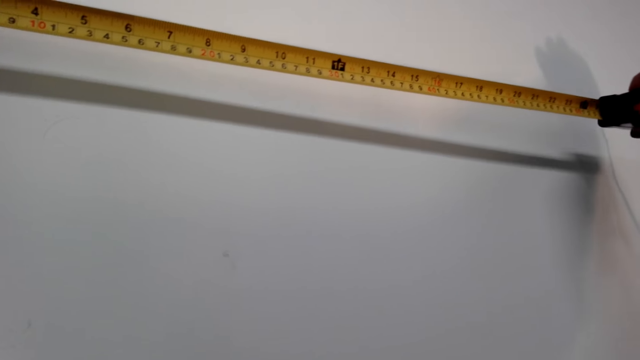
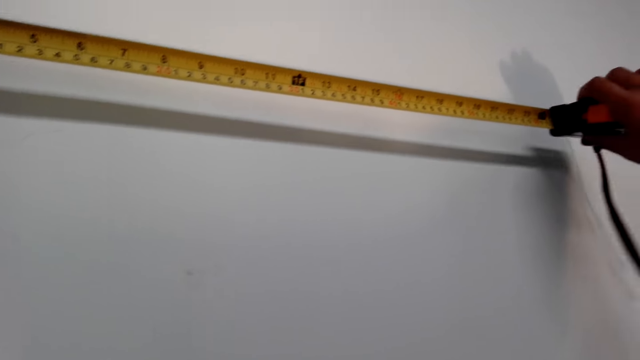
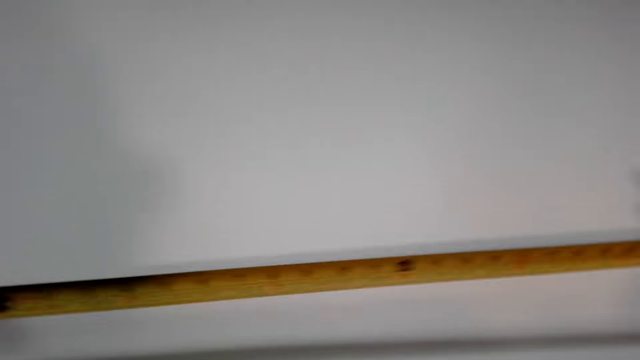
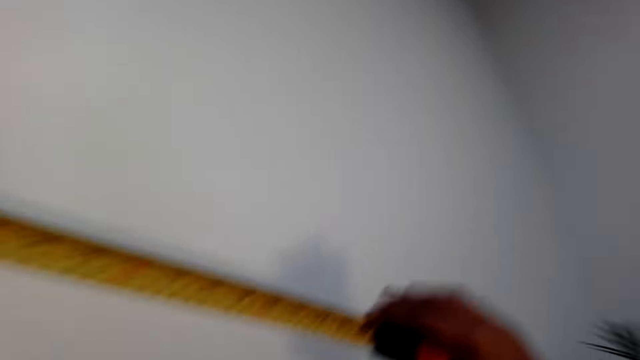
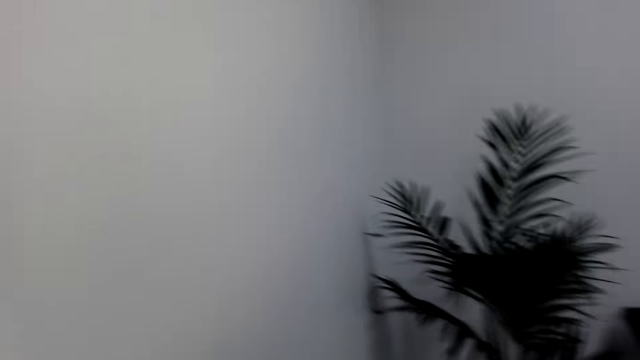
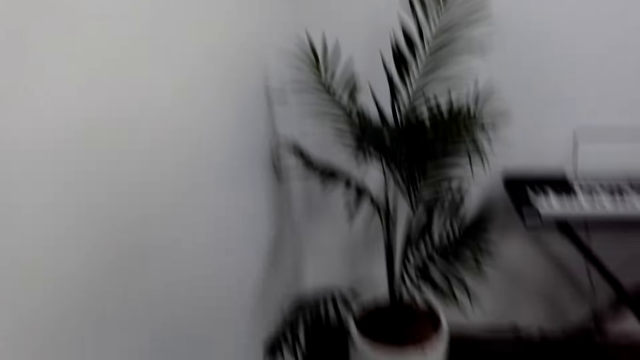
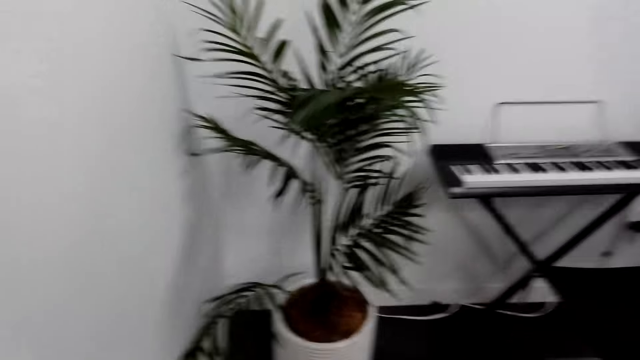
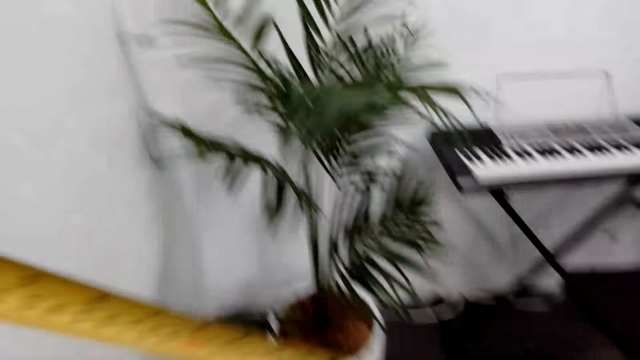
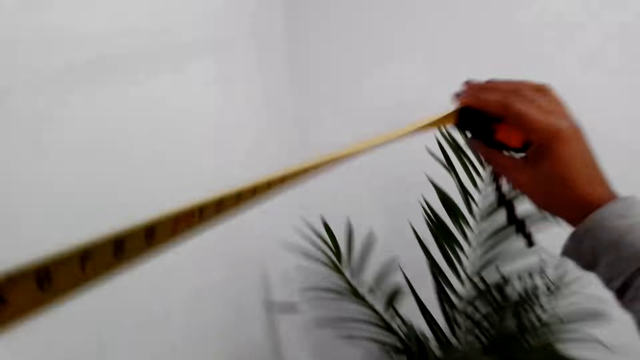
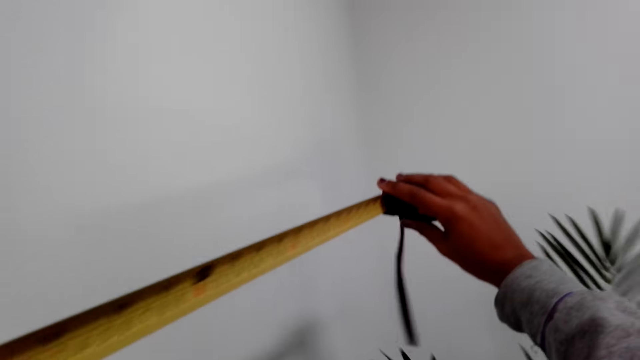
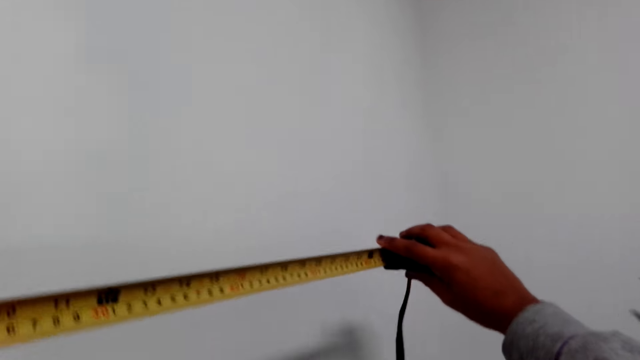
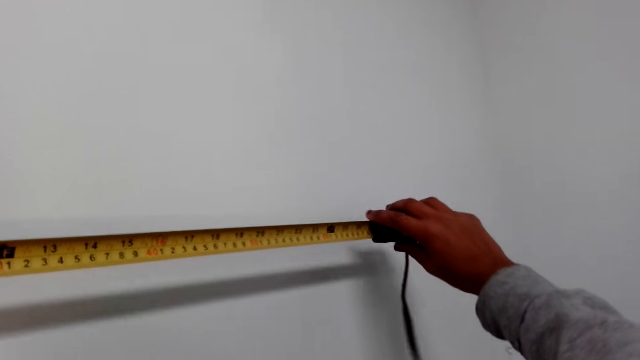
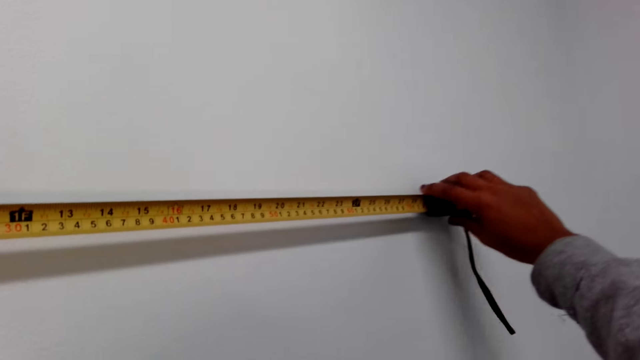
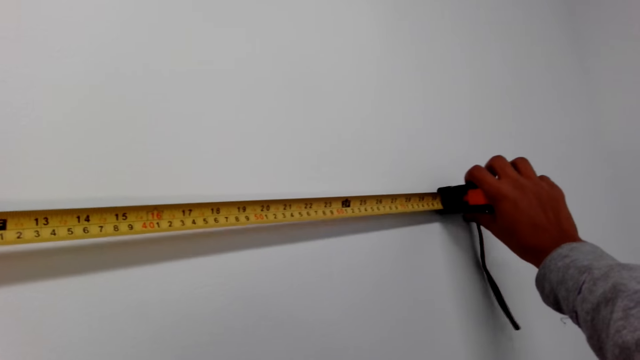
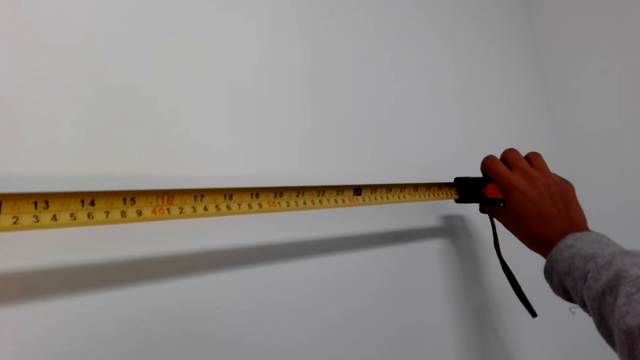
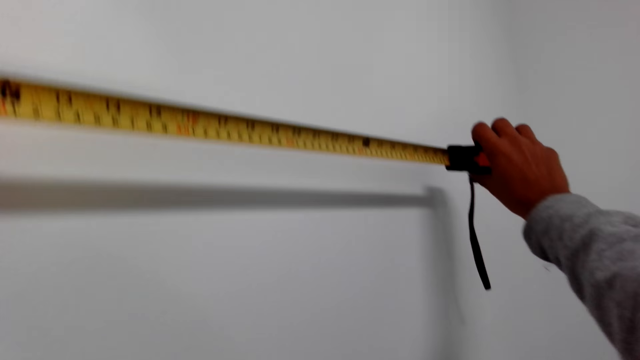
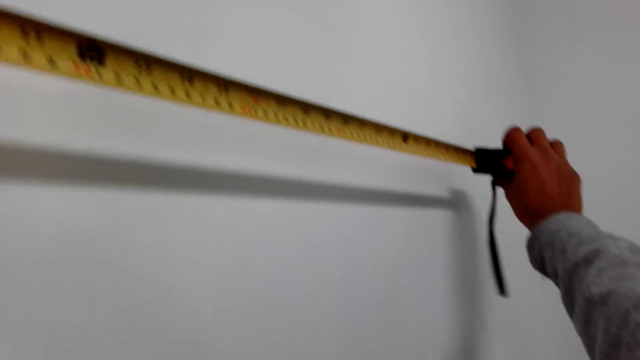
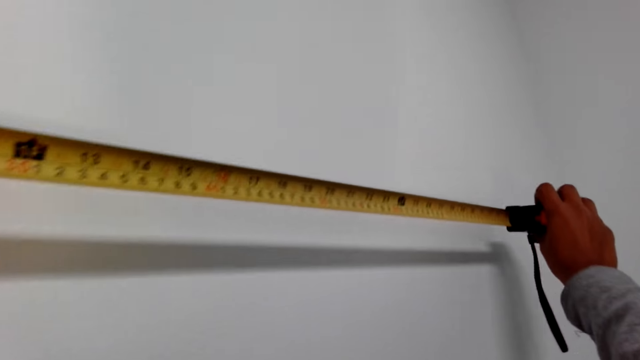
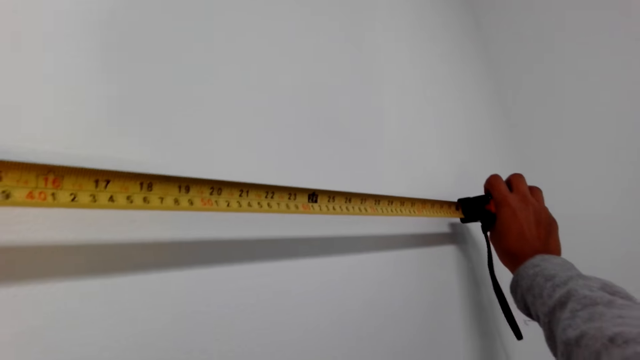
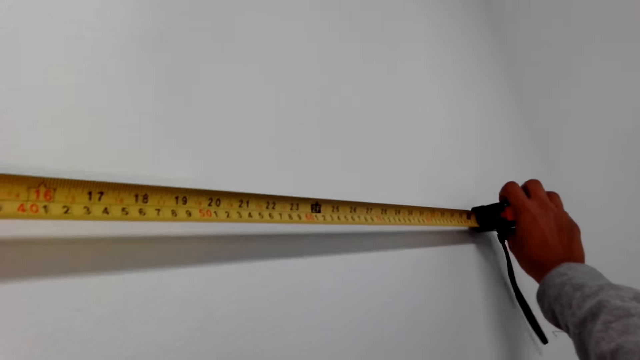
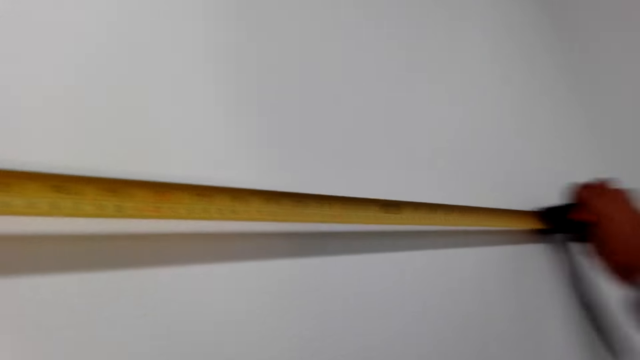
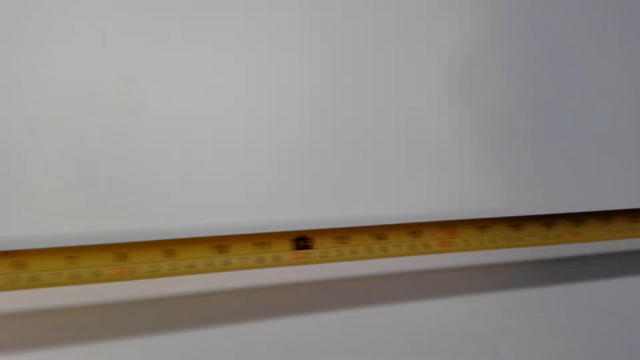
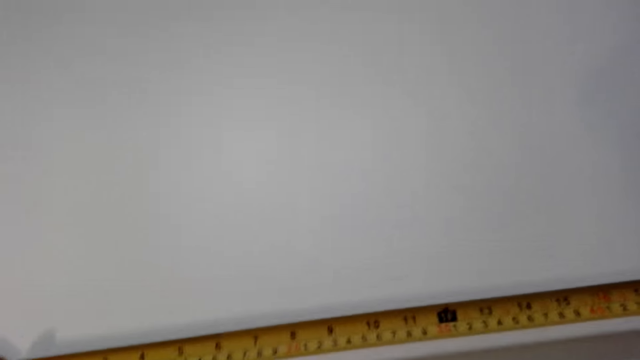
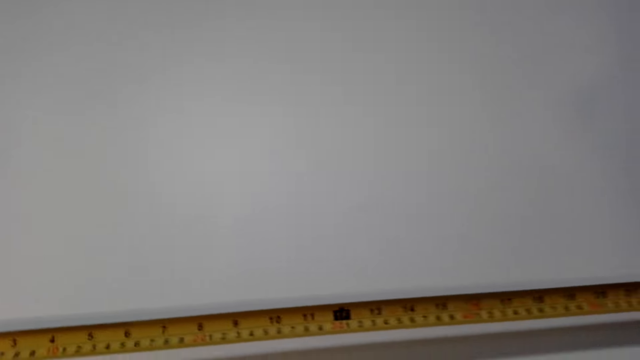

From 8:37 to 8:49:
The camera wearer walks in the room. They raise a tape measure. They adjust the tape measure.

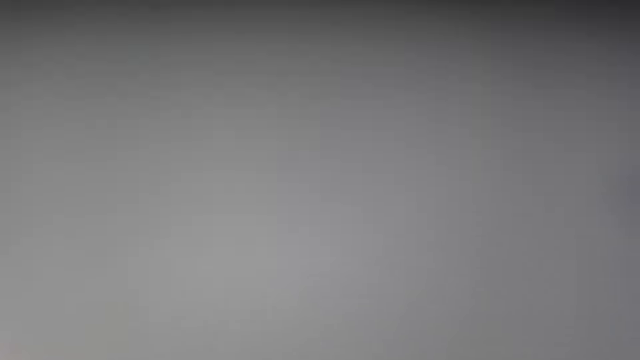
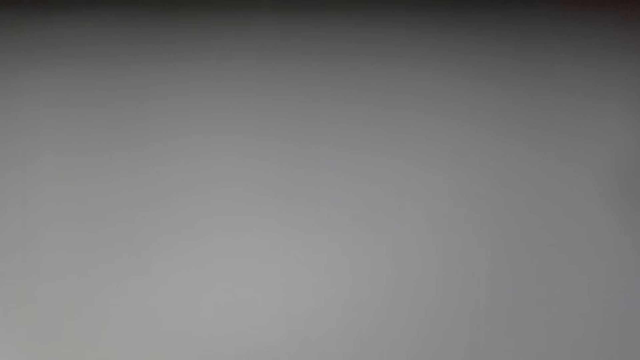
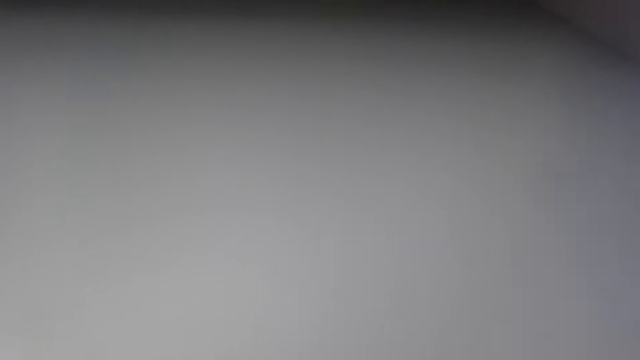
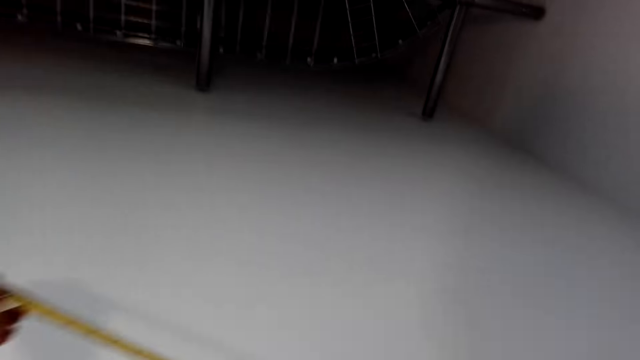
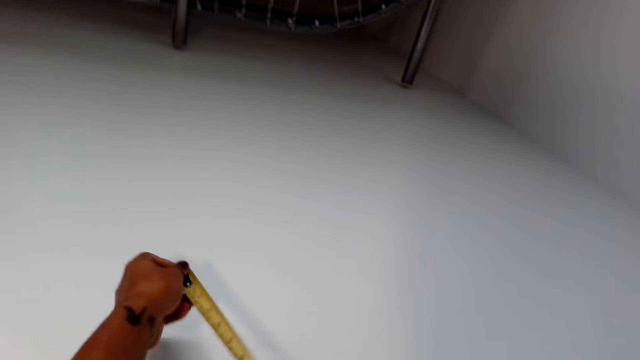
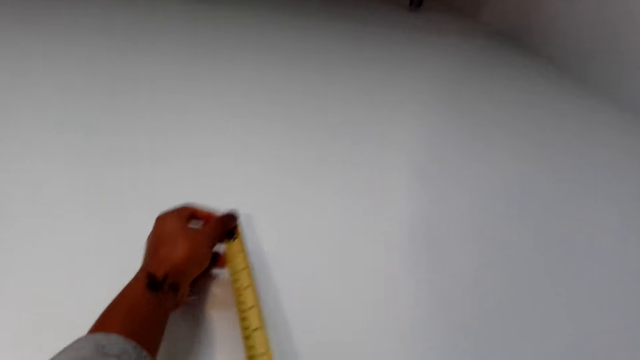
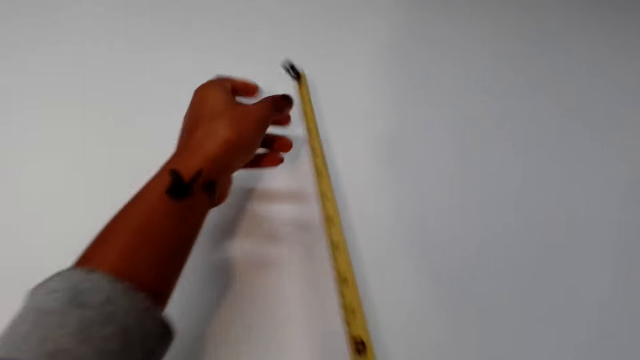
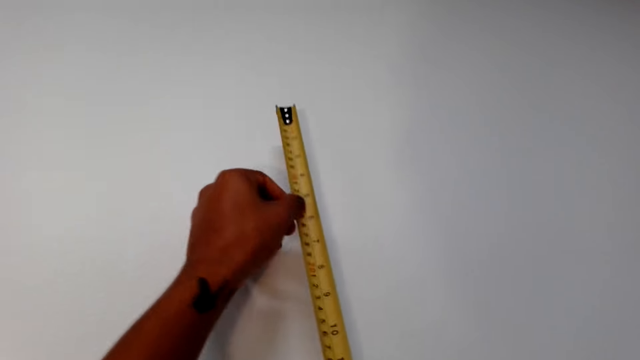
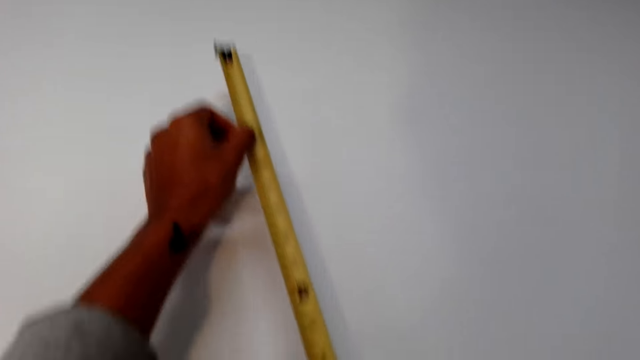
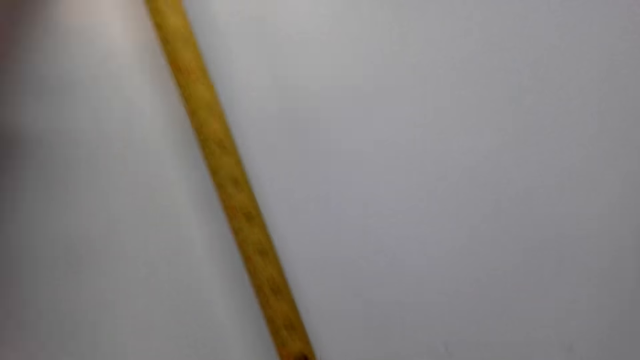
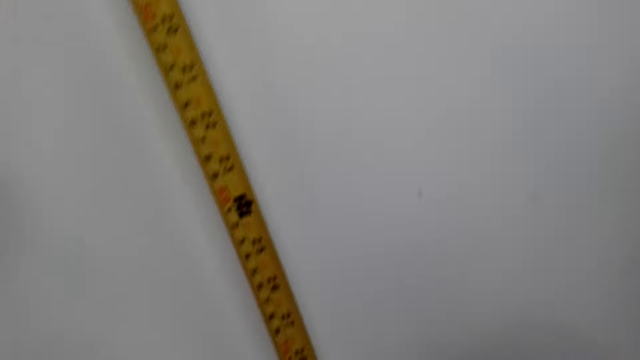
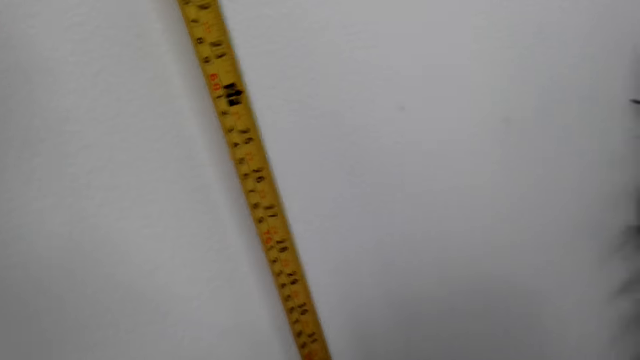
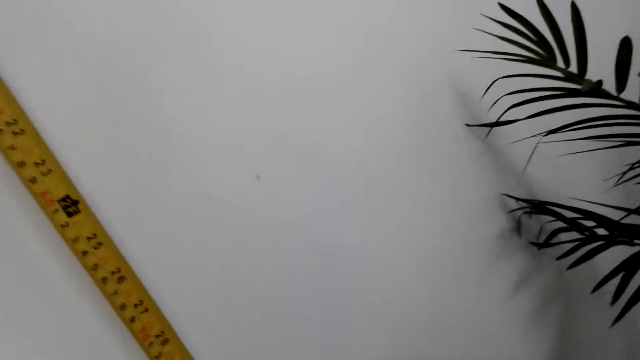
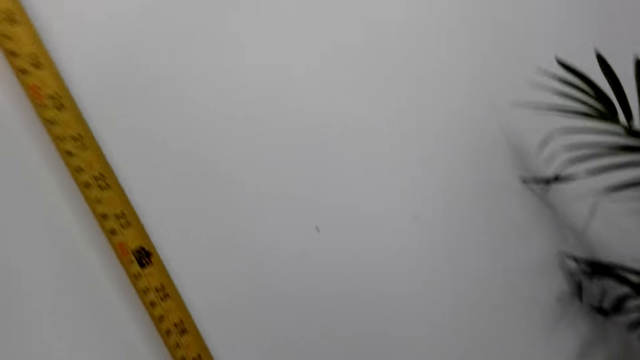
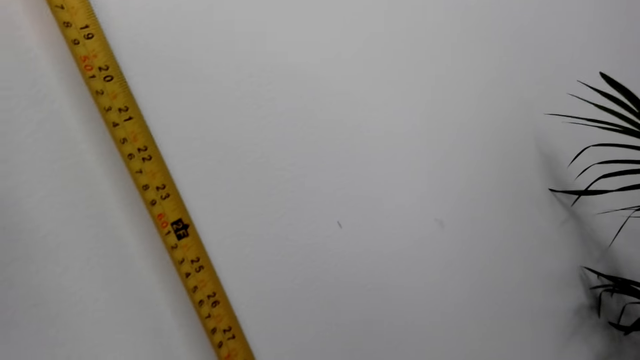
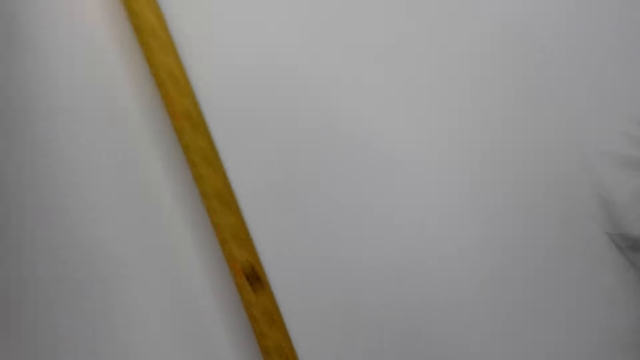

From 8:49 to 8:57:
The camera wearer measures the wall with a tape measure. They adjust the tape measure. They measure the wall with the tape measure.
